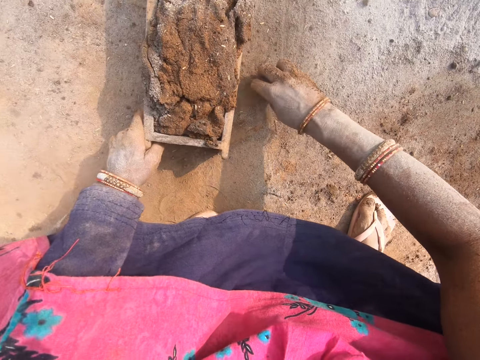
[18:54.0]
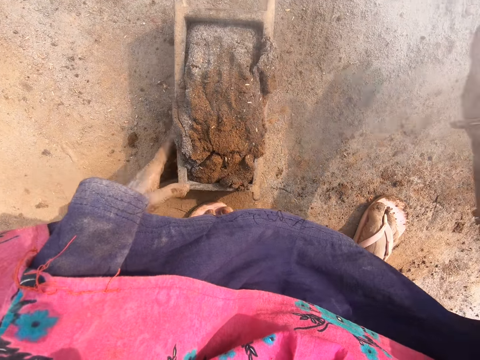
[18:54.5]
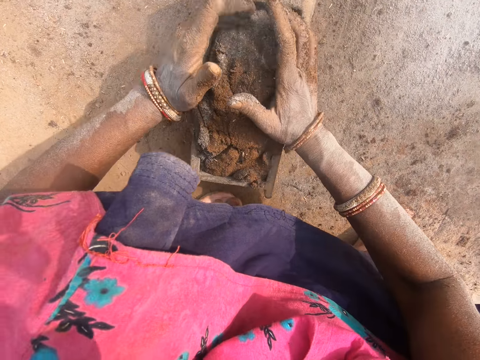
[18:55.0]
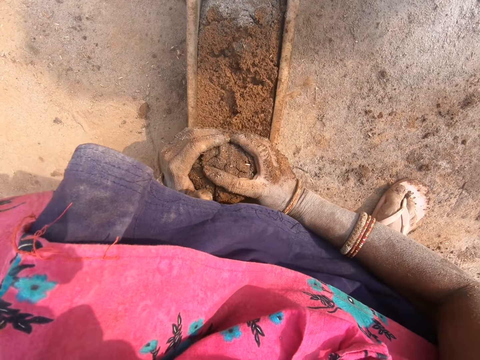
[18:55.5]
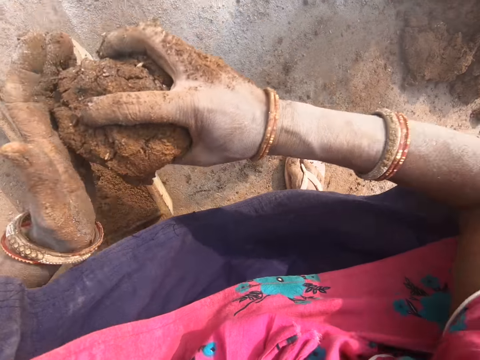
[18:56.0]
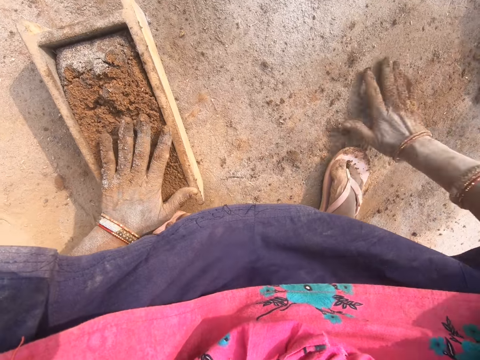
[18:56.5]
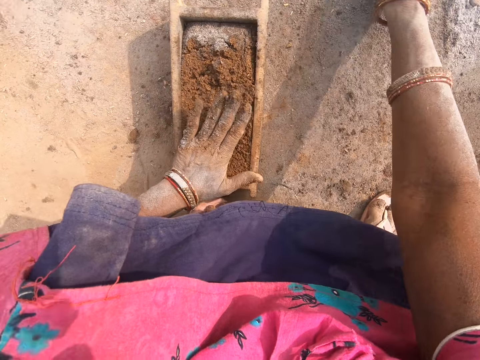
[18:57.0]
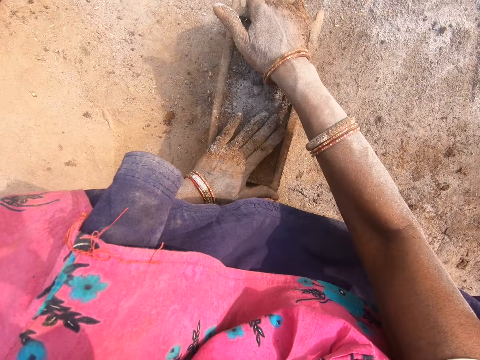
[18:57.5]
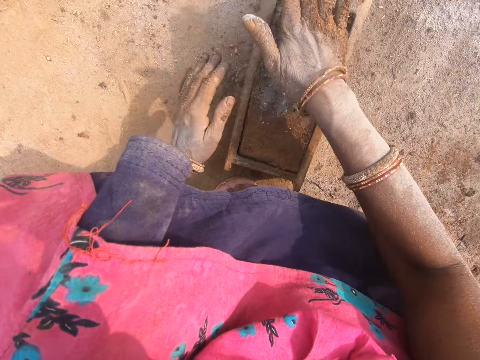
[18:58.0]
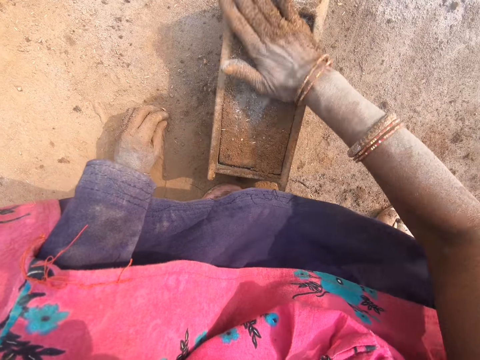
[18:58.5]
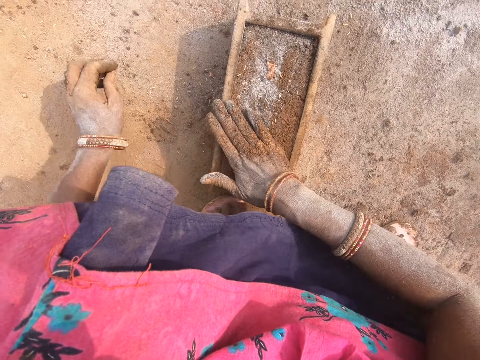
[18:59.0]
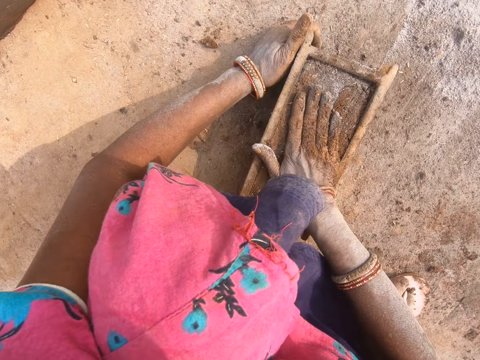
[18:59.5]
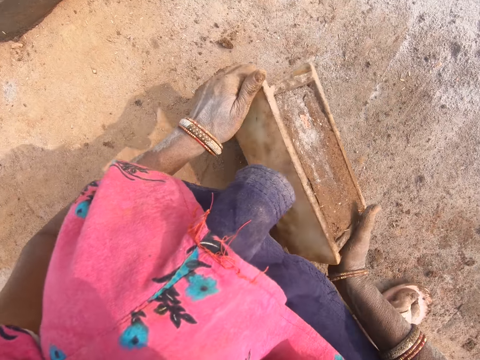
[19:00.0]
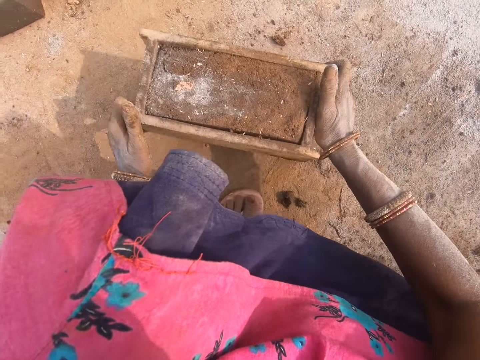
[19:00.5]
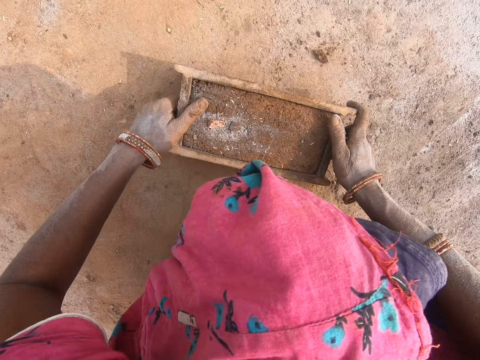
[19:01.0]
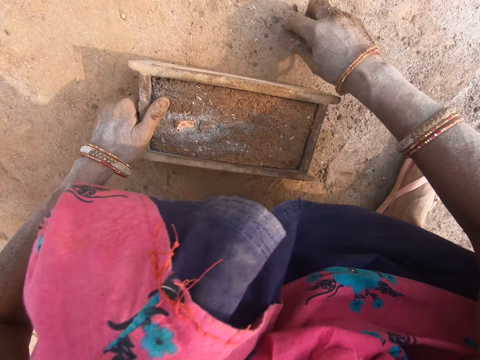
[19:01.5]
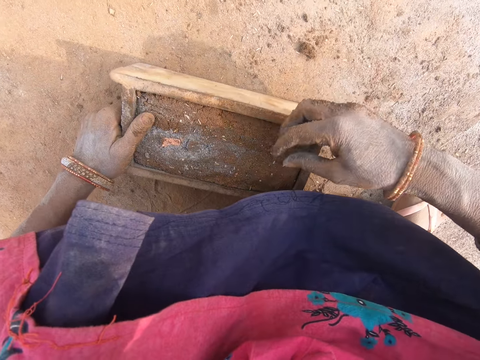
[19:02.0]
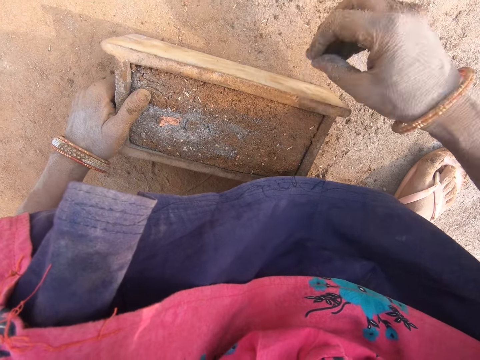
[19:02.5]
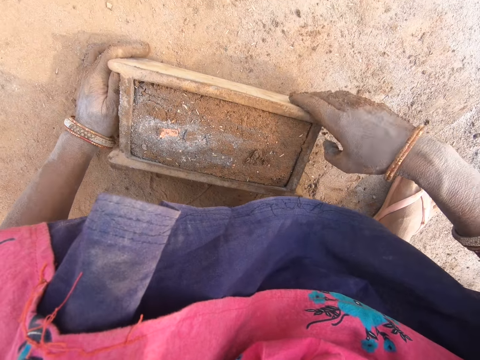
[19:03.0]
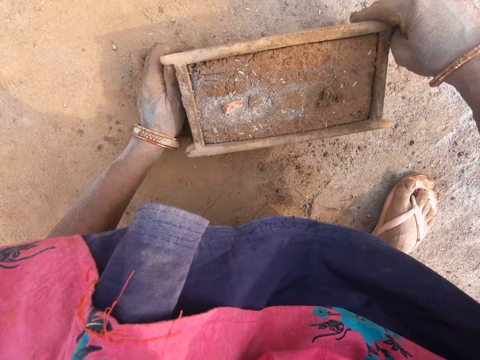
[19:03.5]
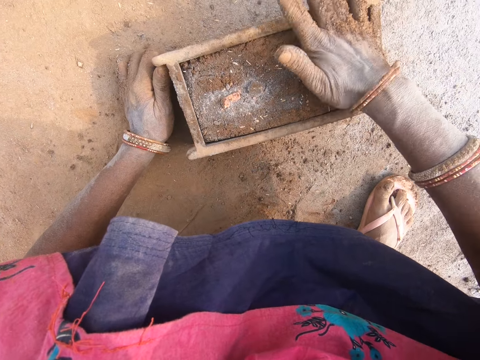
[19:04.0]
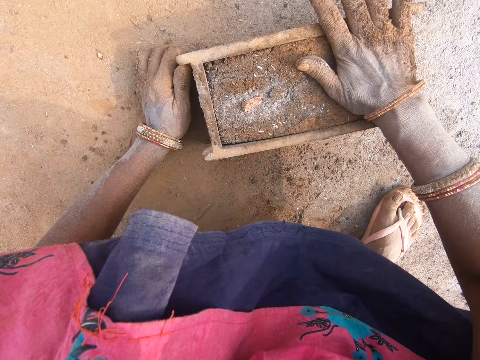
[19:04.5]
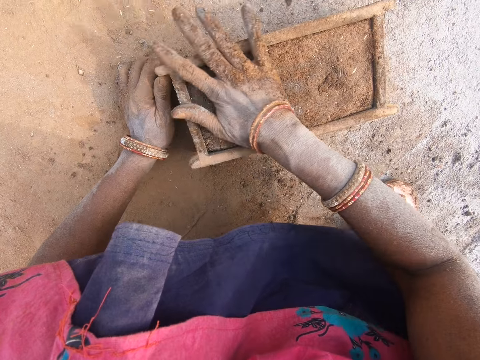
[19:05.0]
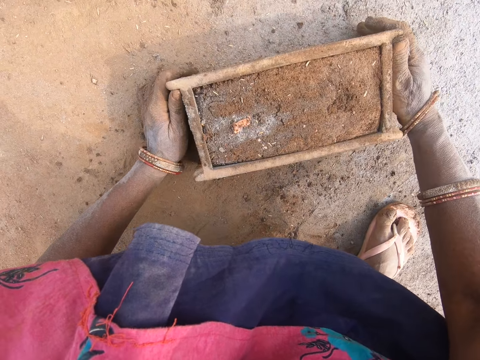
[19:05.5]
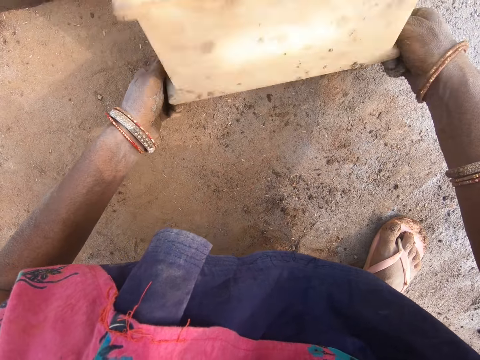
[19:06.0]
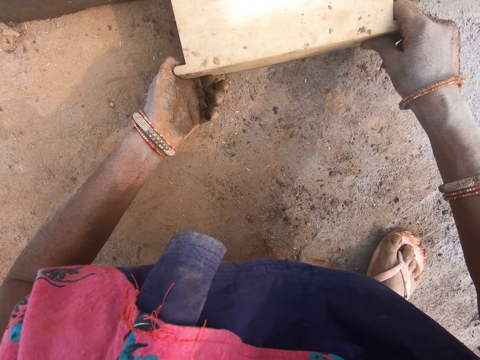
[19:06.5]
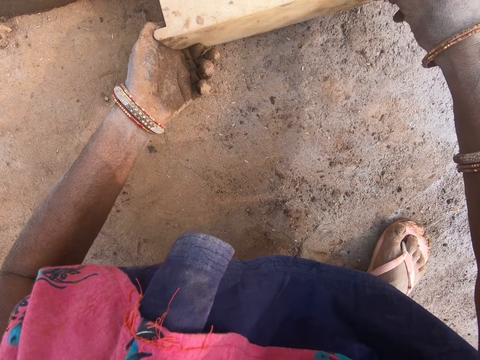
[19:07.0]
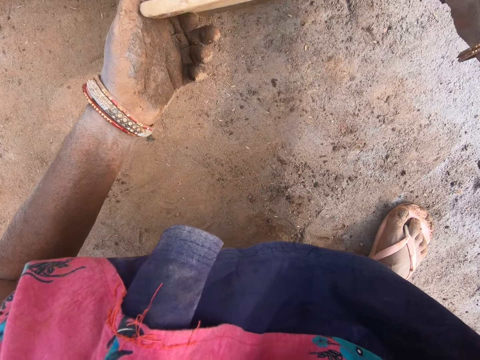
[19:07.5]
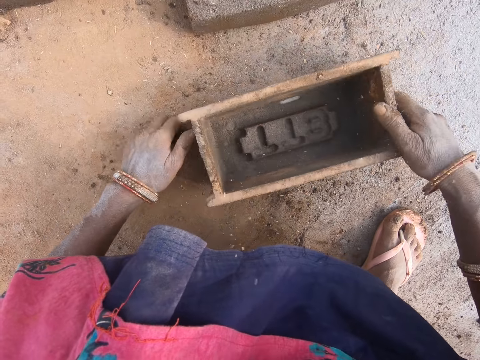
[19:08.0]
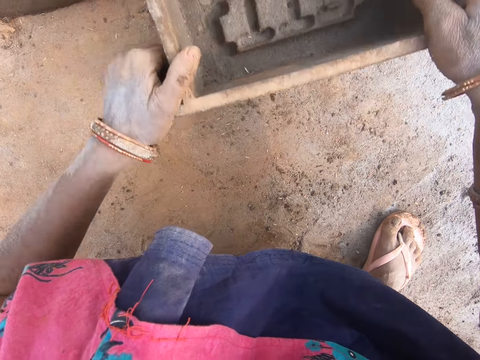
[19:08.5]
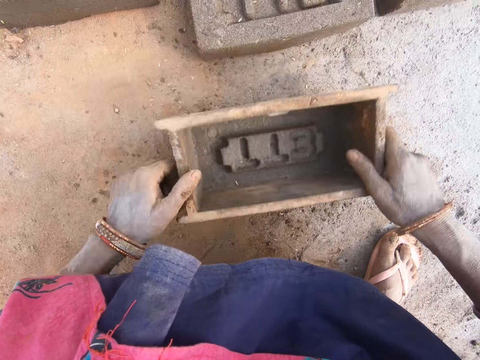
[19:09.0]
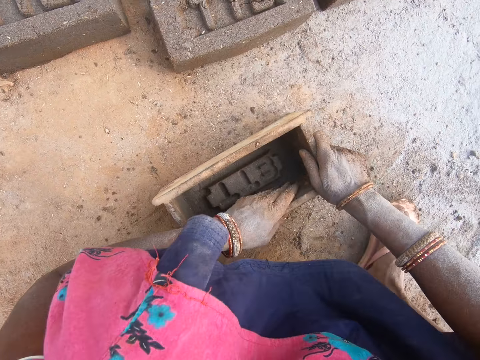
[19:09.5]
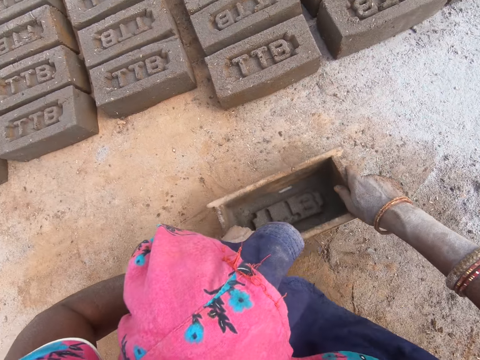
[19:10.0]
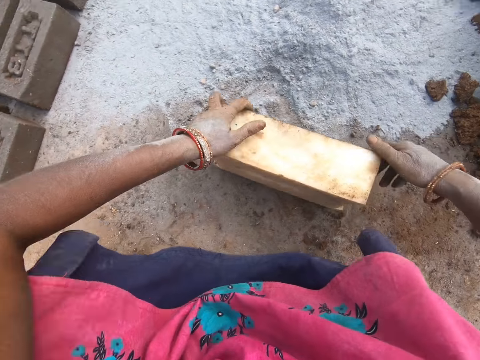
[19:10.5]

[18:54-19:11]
The camera wearer throws the mud aside. They remove excess mud from the brick mould. They cut the mud on the brick mould. They throw the mud. They place the mud aside. They pick the soil. They put the soil on the mud. They rub the hand on the mud. They pick the brick mould with mud. They put the brick mould down. They move the leg. They pick mud on the ground. They pick the stone. They put the stone on the mud. They pick the stone. They put the stone on the mud. They move the brick mould. They hit the hand on the mud. They level the mud in the brick mould. They turn the brick mould. They pick the brick mould with mud. They place brick-shaped mud on the ground. They lift the brick mould. They hit the brick mould on the ground. They move the brick mould. They move the leg.

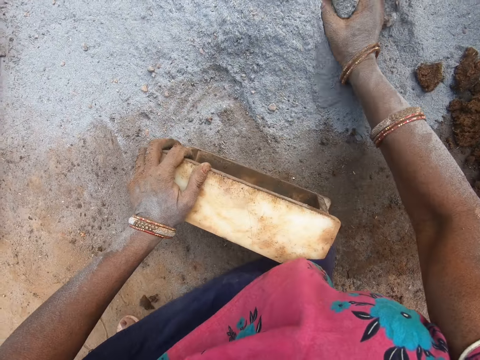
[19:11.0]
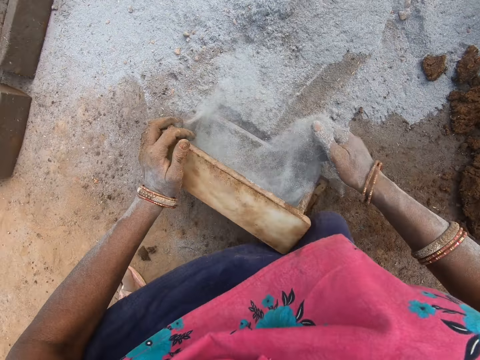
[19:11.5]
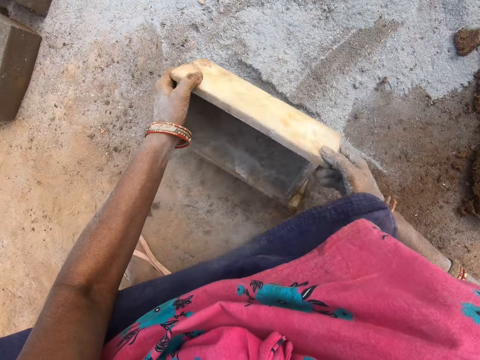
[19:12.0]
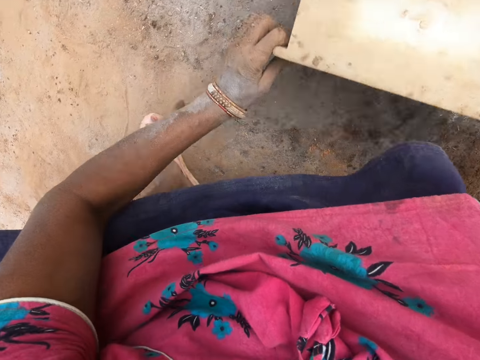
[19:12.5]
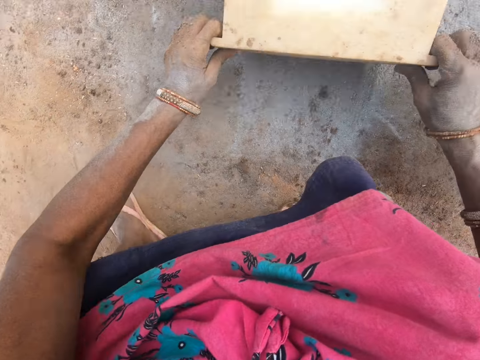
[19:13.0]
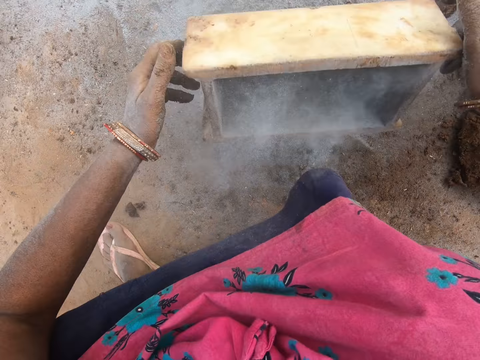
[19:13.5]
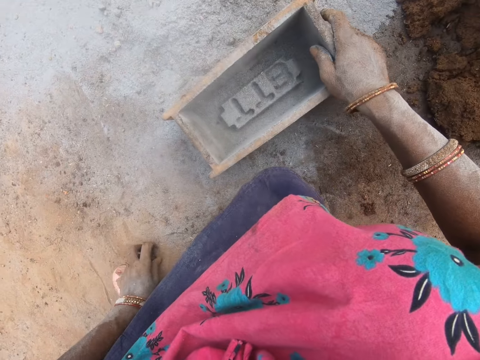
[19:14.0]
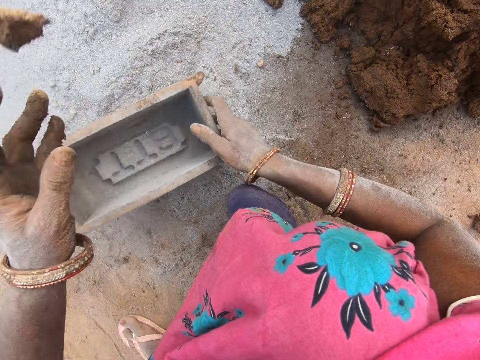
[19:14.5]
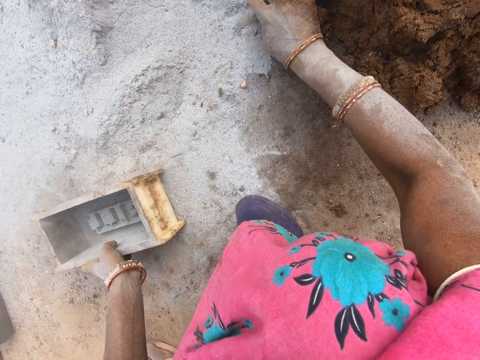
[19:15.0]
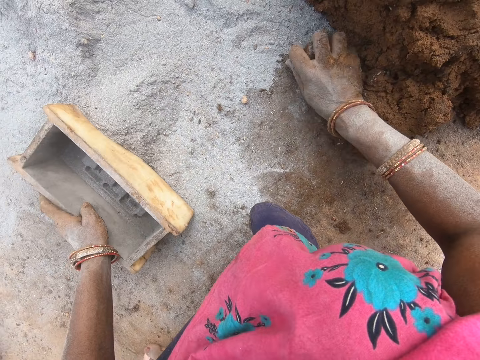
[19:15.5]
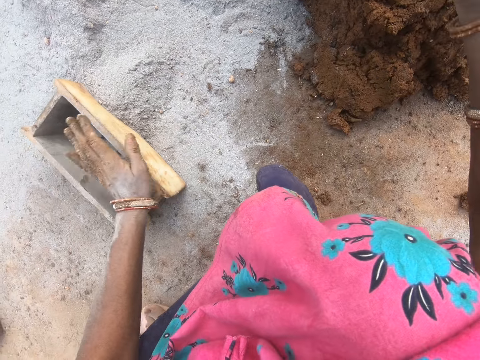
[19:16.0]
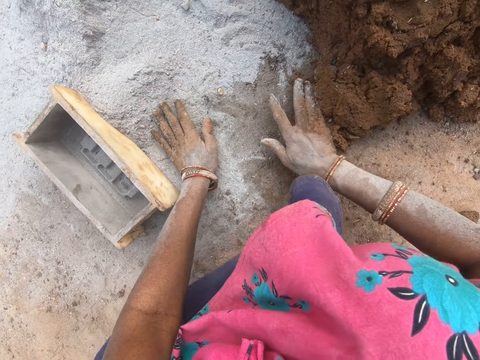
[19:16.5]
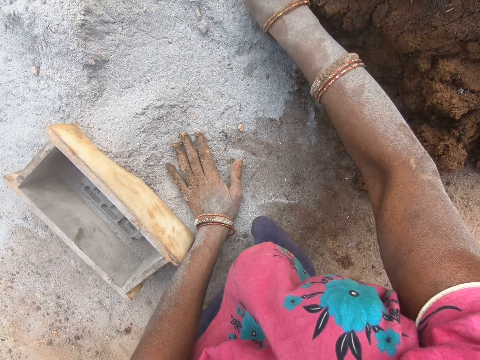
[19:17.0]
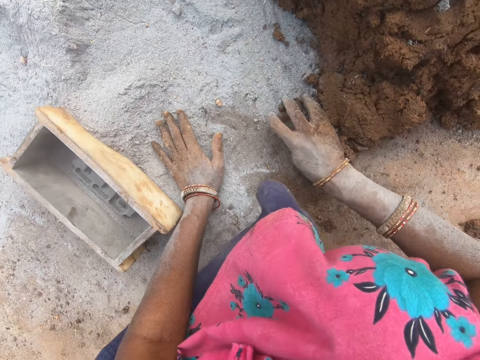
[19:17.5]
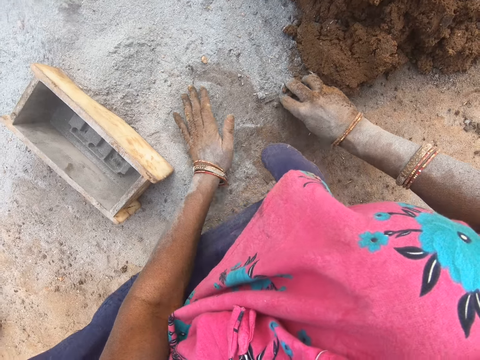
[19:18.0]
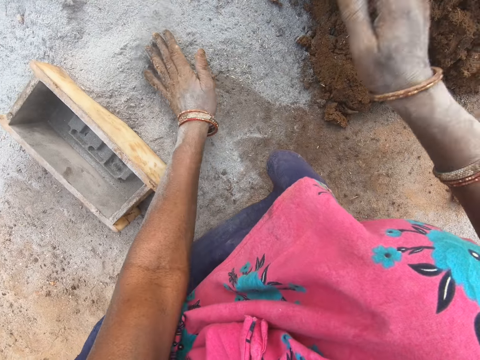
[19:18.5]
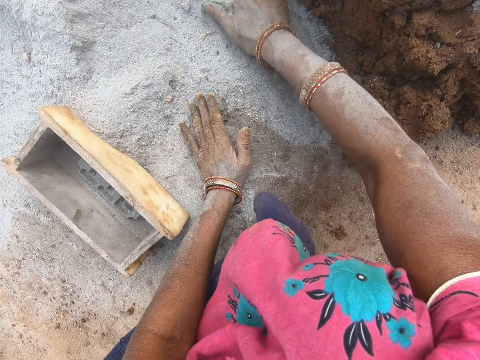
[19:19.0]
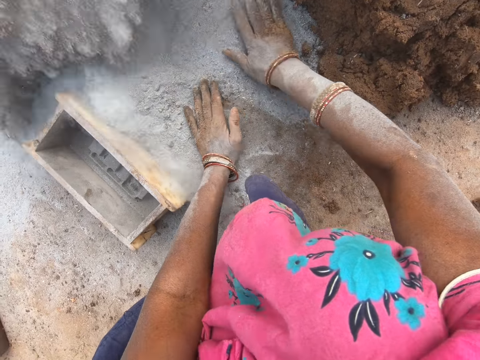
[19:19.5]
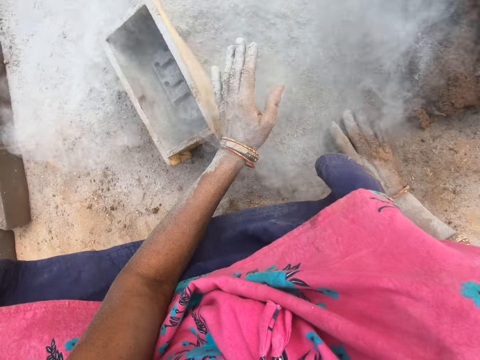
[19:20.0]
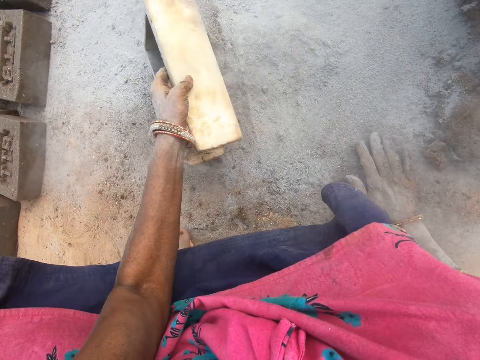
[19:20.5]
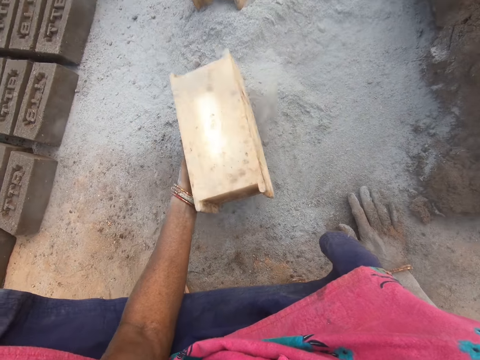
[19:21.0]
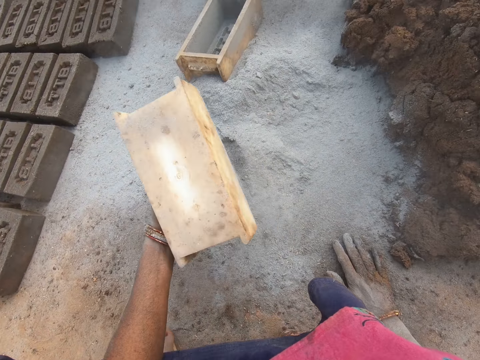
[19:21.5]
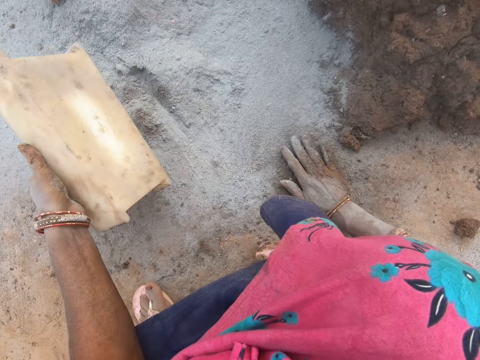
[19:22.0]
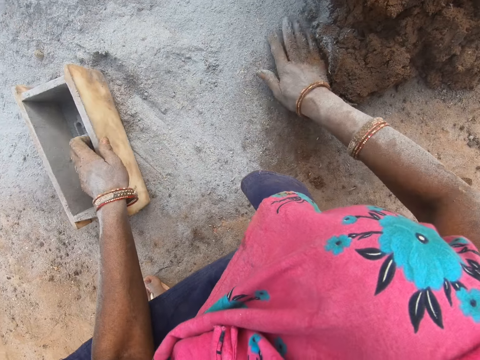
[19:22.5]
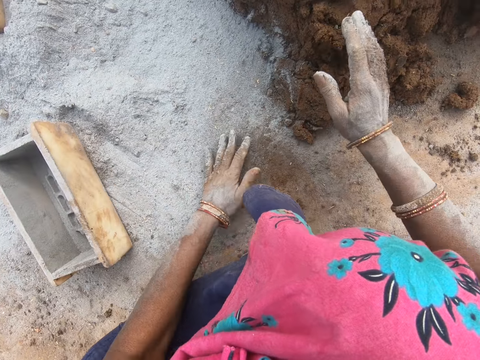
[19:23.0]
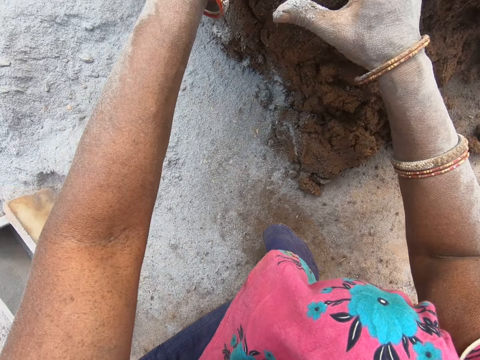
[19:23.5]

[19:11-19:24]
The camera wearer moves the soil into the brick mould. They collect soil. They hit the brick mould on the ground. They pour the soil down. They turn the brick mould. They move the brick mould. They pick the mud. They throw the mud. They move the soil. They collect soil. They pick the brick mould. They remove the soil in the brick mould. They hit the brick mould on the ground. They put the brick mould on the ground. They cut the mud.
